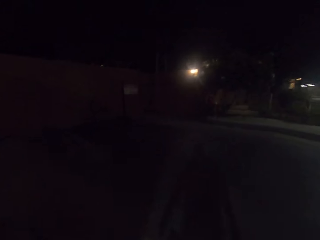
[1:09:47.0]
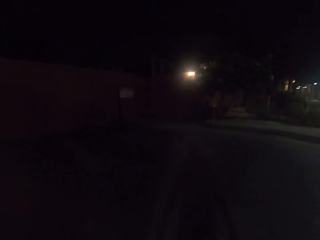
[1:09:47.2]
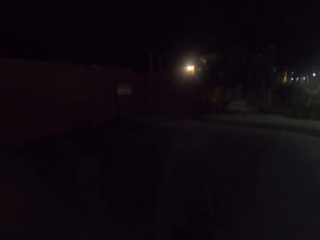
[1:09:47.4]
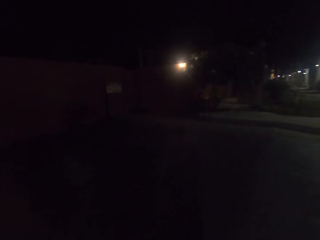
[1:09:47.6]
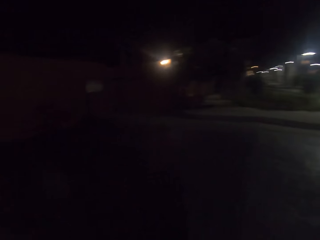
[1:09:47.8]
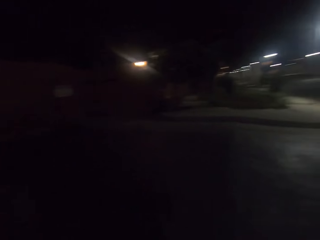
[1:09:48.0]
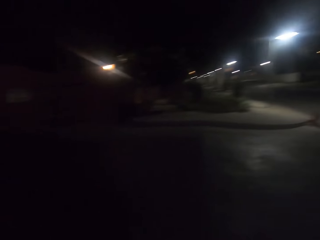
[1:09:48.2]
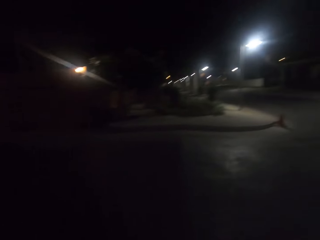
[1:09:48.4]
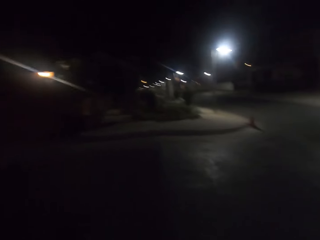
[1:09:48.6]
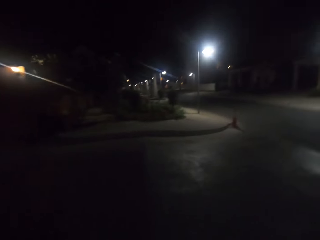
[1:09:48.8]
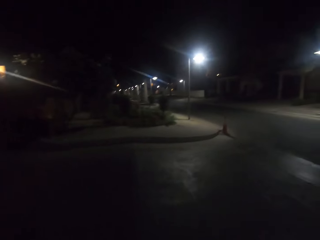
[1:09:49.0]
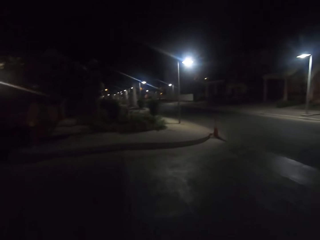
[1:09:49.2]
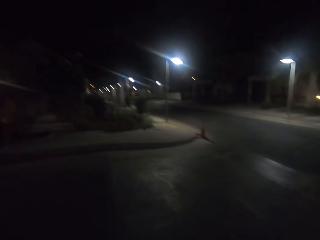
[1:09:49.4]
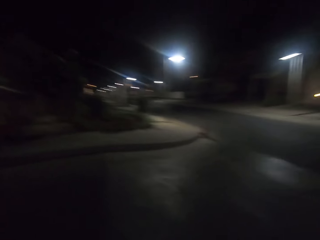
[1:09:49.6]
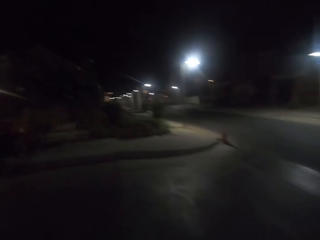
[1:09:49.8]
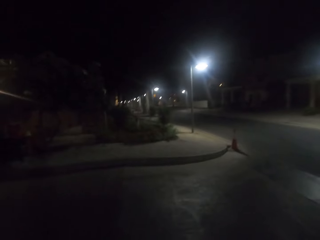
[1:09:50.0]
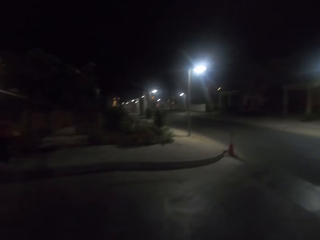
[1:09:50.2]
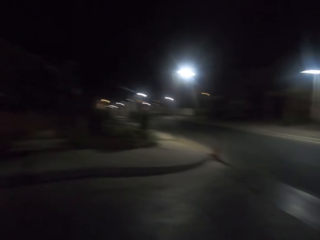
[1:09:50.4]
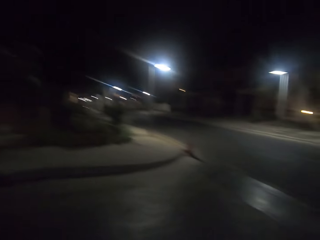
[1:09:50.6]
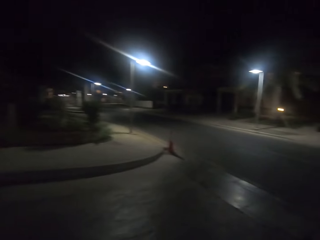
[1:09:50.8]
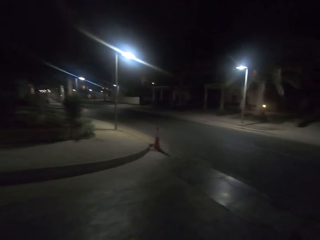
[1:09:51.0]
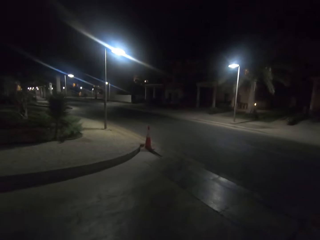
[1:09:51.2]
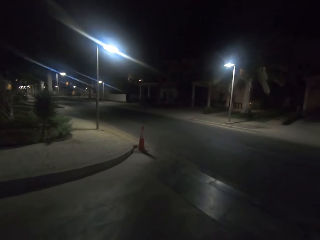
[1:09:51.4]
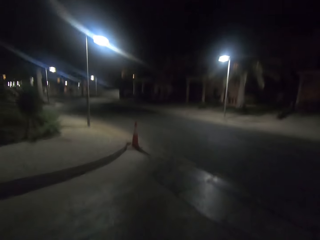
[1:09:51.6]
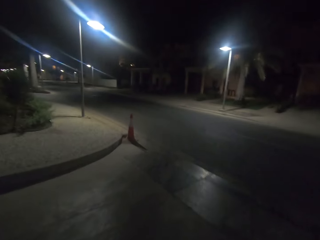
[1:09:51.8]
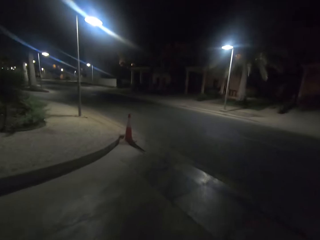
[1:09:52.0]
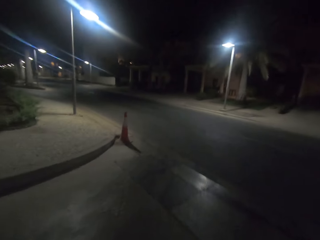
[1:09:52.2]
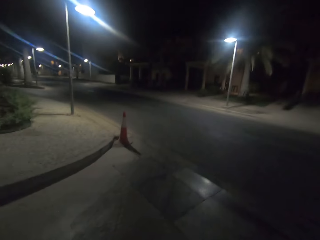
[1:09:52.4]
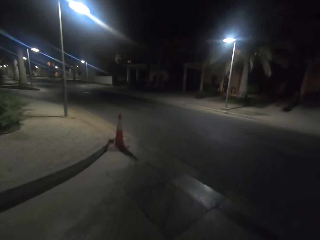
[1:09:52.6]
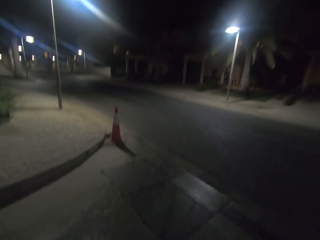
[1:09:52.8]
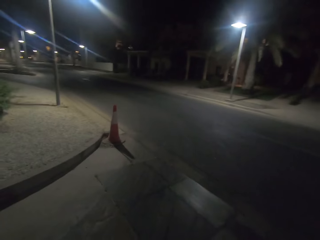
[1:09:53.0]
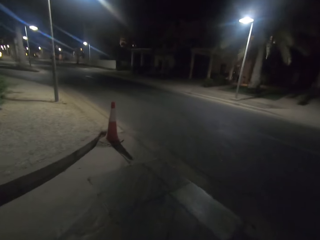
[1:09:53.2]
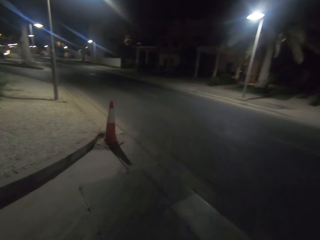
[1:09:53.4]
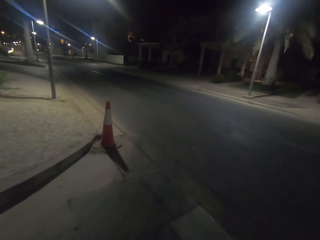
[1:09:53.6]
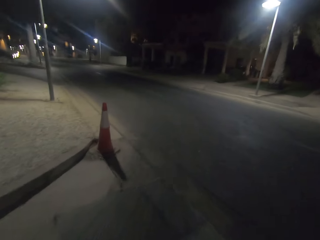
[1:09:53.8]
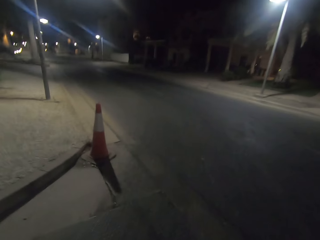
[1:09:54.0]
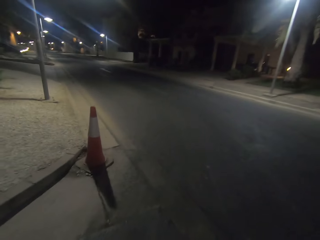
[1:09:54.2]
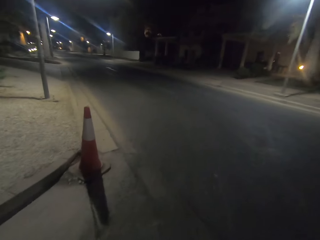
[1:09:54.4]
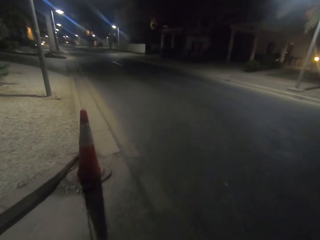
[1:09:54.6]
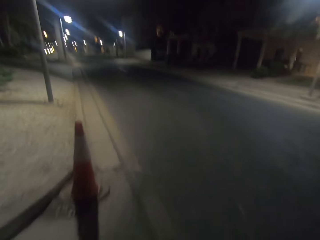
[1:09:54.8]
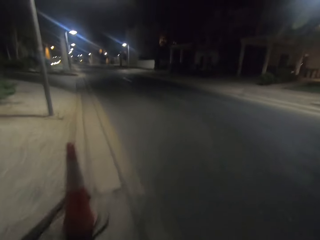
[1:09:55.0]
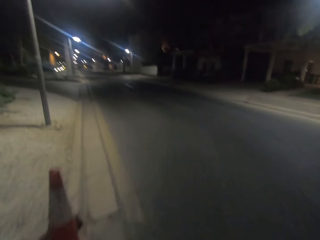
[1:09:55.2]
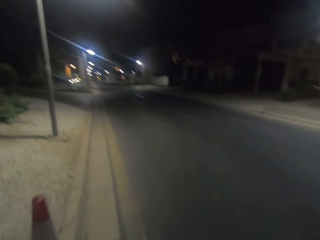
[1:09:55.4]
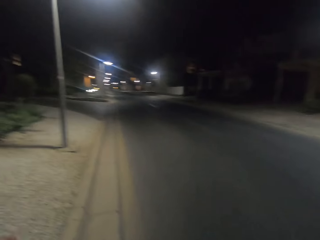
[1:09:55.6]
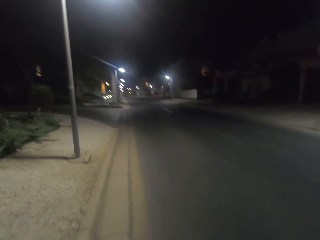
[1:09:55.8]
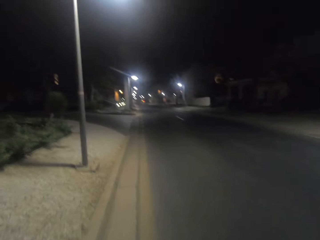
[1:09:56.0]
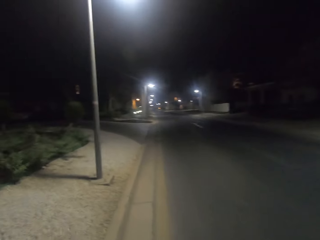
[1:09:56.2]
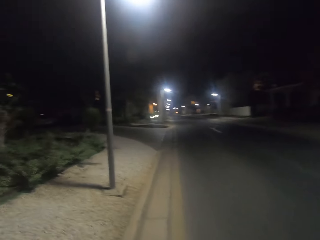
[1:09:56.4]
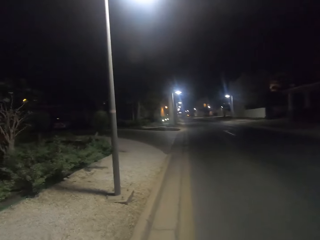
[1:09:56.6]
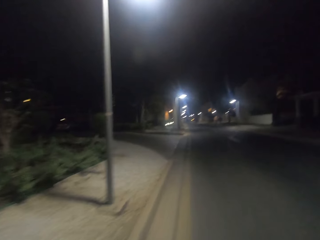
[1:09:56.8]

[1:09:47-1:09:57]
The camera wearer crosses the road.

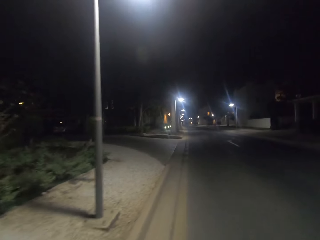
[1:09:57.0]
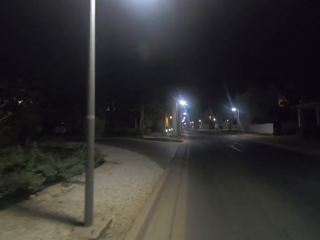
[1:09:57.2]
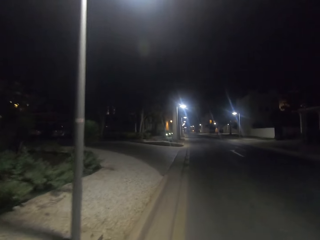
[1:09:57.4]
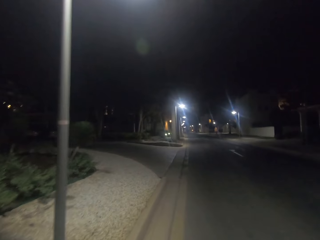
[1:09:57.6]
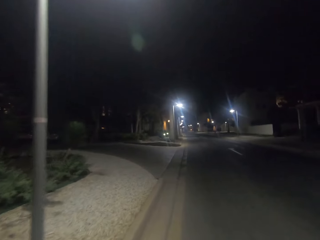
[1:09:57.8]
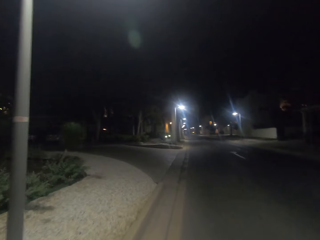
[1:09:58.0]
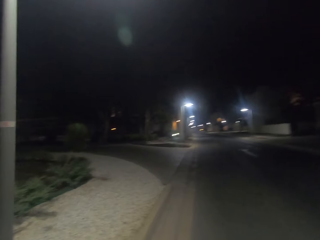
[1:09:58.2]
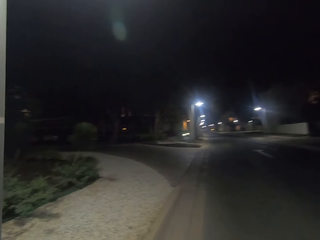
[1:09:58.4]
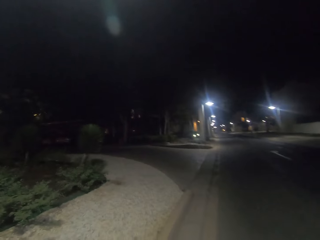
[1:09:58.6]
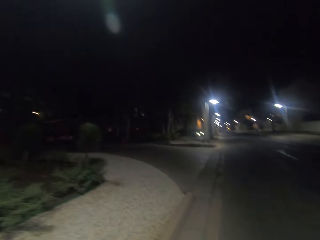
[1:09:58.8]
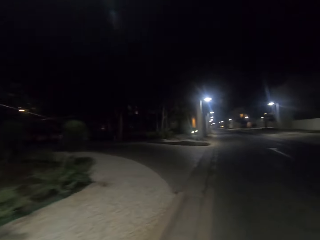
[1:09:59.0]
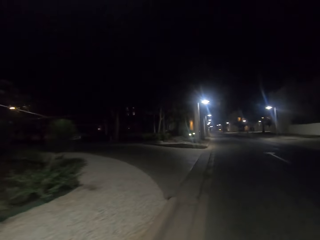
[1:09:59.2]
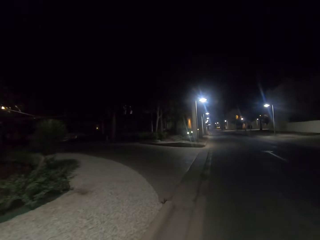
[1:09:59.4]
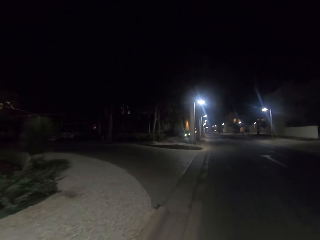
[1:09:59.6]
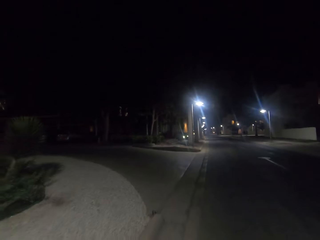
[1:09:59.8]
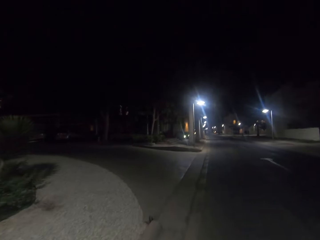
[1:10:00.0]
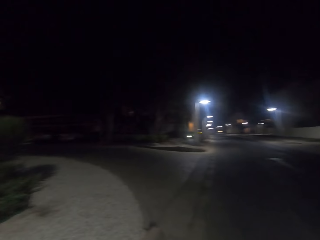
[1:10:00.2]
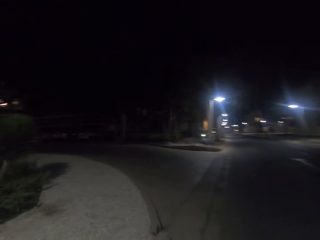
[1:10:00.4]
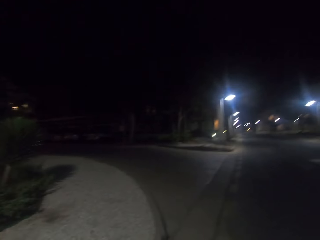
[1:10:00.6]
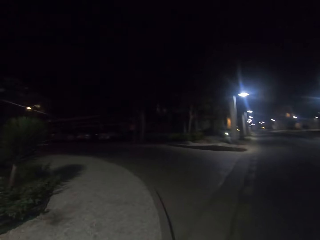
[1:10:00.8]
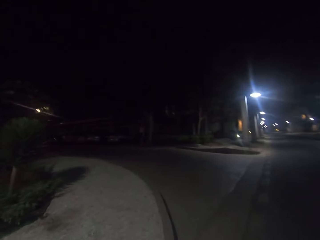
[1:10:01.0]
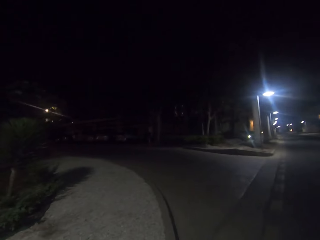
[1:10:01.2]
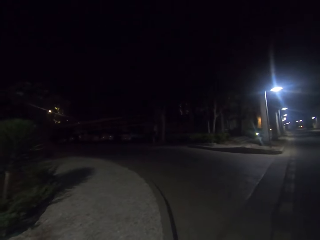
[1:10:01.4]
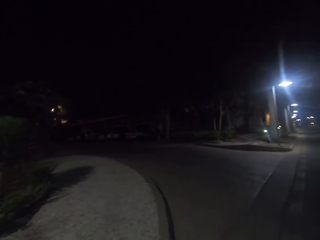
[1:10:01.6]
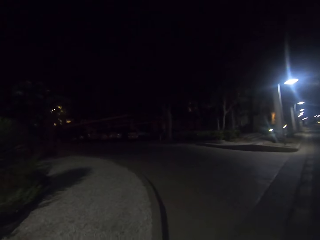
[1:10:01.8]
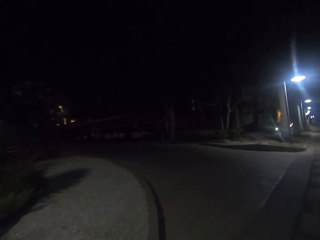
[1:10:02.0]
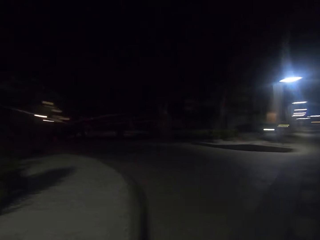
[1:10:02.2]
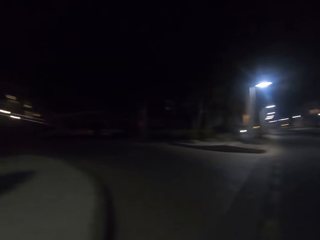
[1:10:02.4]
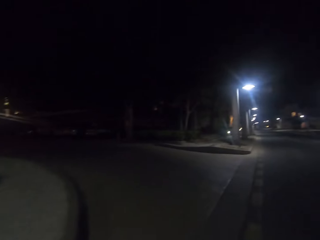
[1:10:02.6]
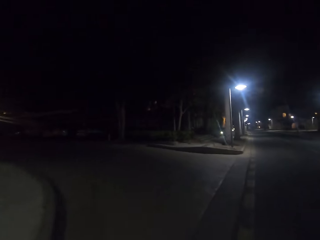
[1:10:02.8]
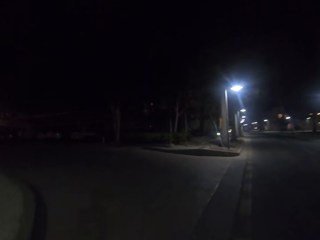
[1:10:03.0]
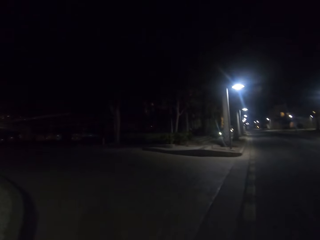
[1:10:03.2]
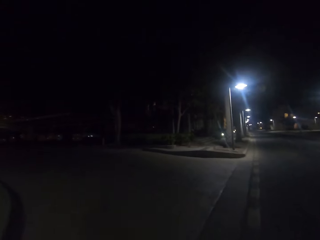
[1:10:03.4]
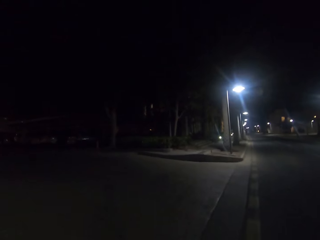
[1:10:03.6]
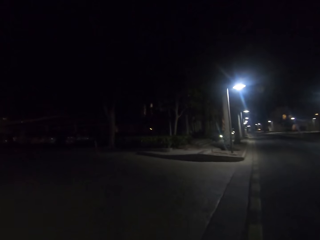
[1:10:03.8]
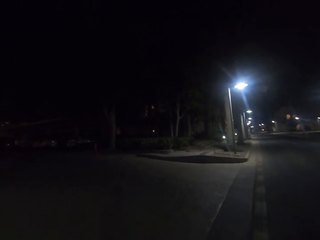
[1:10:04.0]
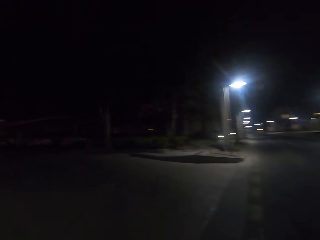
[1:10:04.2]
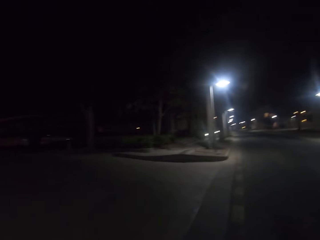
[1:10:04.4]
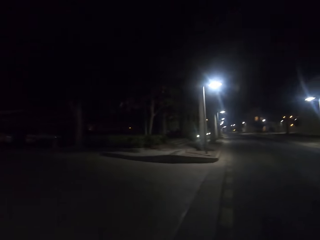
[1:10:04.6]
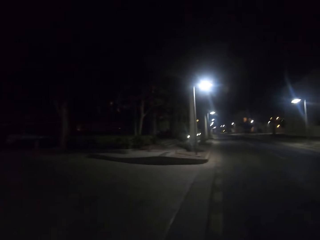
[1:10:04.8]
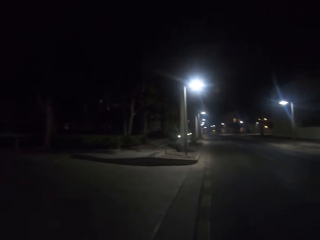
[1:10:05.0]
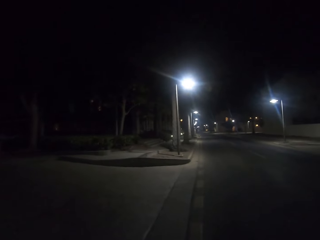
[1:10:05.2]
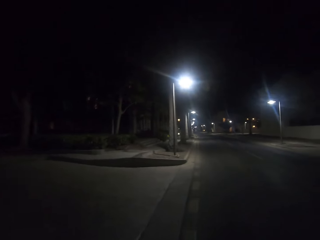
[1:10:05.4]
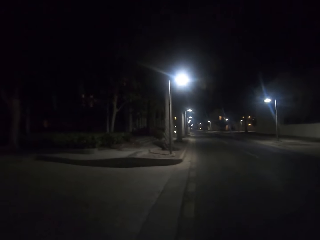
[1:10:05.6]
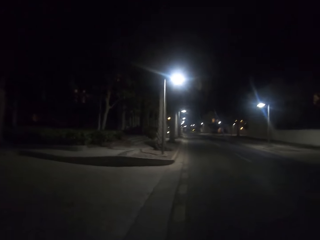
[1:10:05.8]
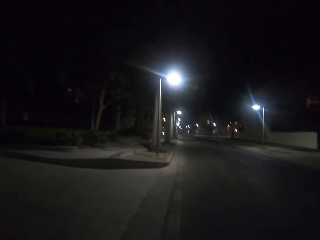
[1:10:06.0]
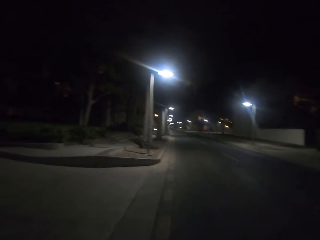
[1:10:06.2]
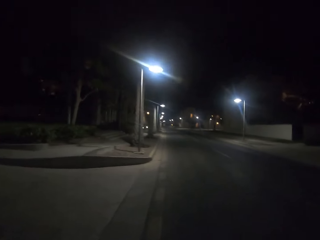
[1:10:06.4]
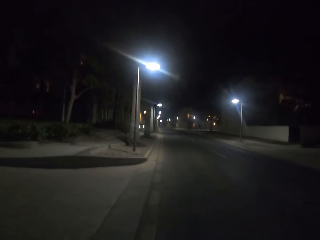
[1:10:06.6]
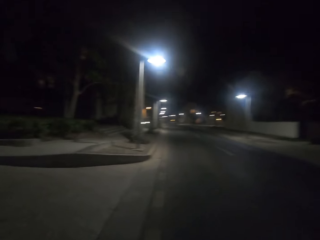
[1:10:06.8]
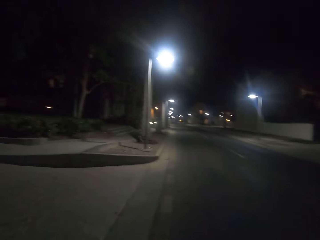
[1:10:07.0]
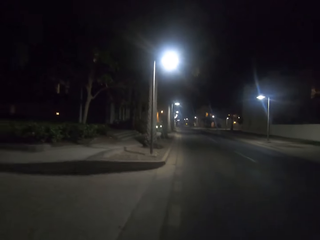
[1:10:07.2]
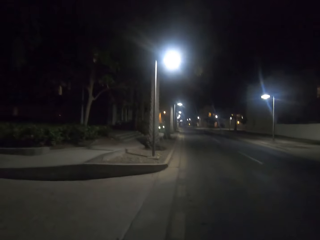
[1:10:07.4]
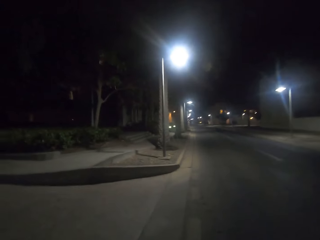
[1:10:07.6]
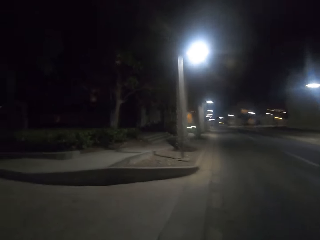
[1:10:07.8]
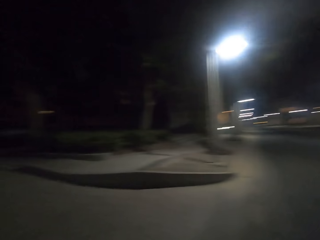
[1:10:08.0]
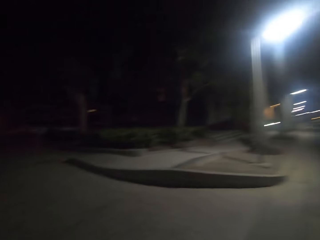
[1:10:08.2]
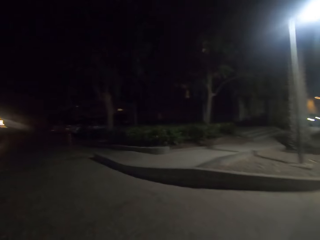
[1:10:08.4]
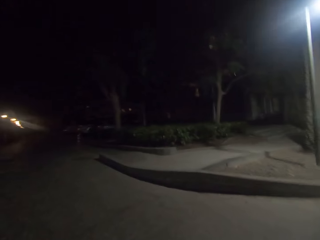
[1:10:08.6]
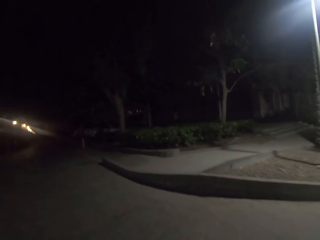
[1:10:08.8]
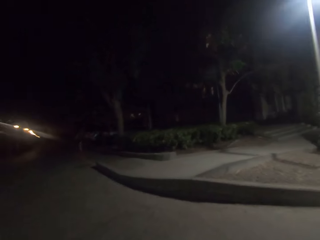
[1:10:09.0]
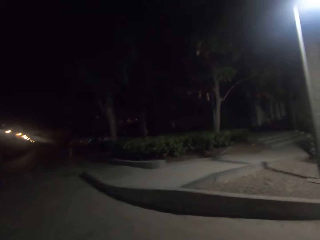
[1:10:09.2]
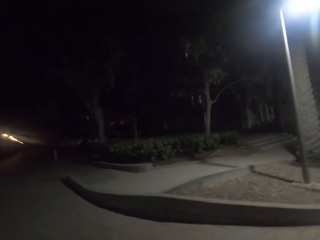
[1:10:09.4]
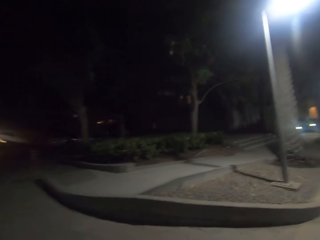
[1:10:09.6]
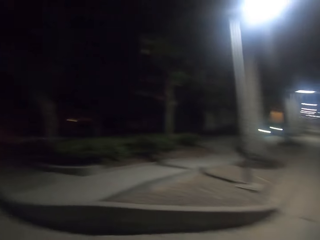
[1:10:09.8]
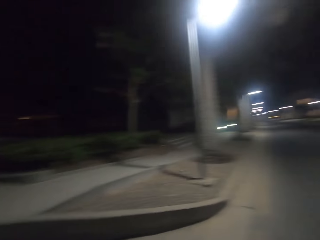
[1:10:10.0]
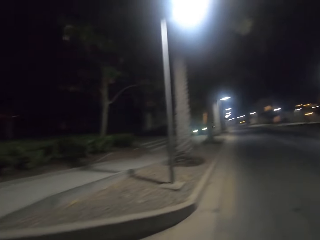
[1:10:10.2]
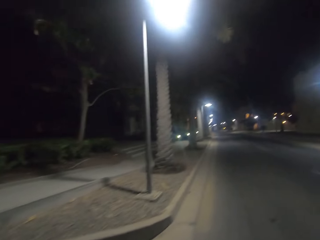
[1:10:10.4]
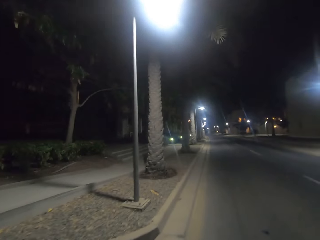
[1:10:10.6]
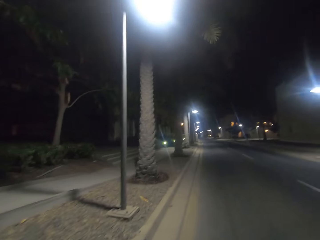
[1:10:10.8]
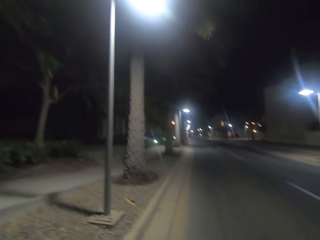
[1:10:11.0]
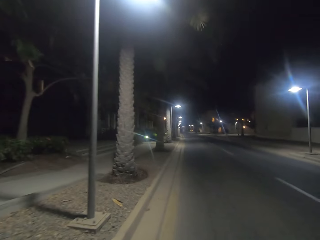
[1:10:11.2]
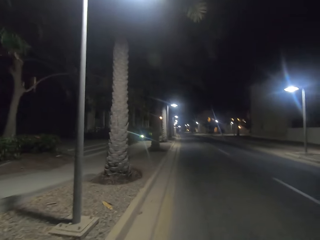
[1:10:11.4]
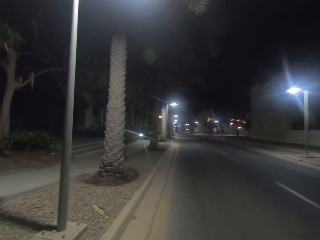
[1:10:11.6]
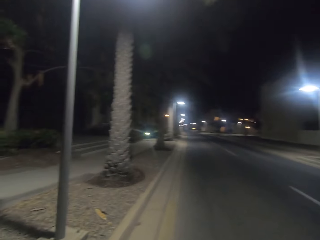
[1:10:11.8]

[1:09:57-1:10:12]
The camera wearer walks on the road. They look around.
